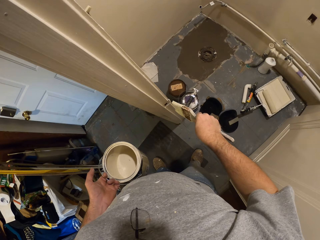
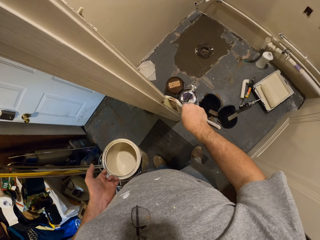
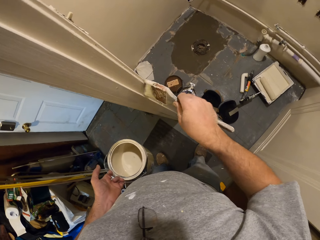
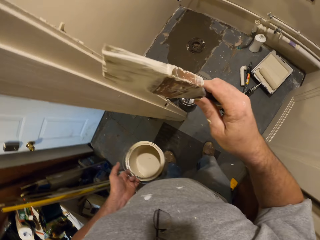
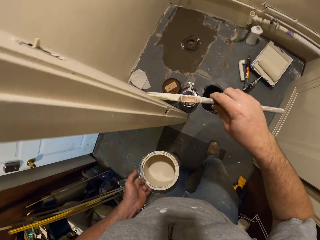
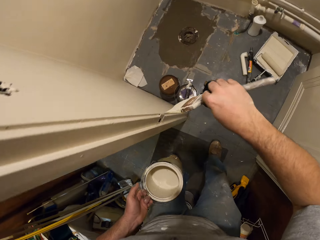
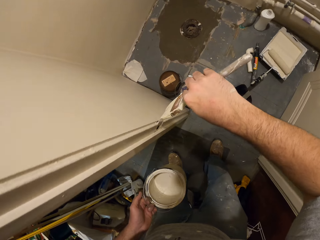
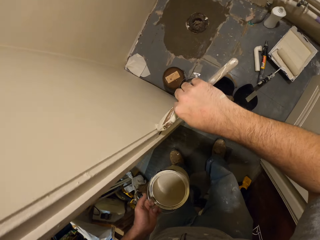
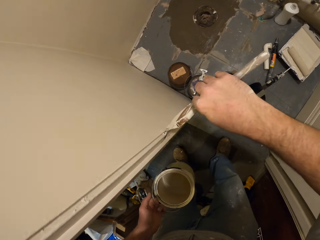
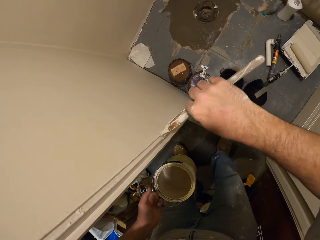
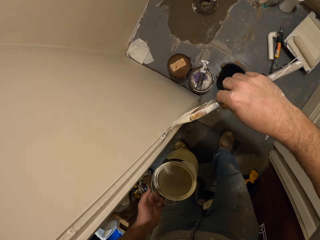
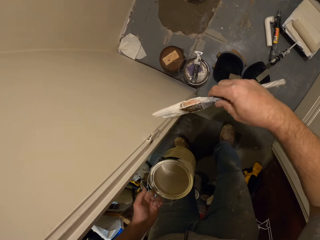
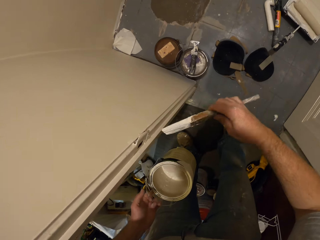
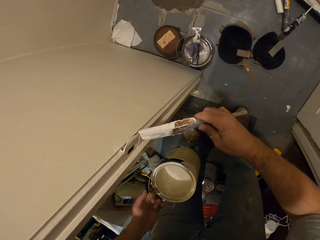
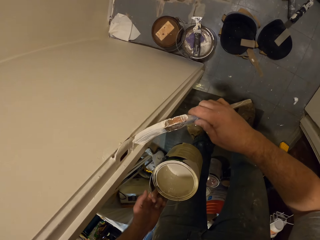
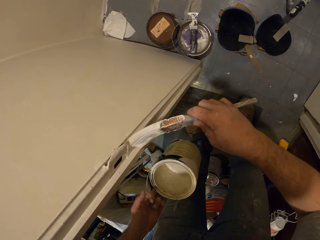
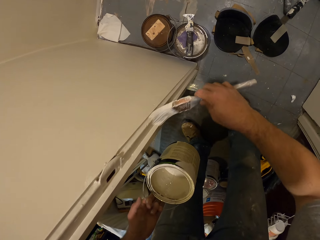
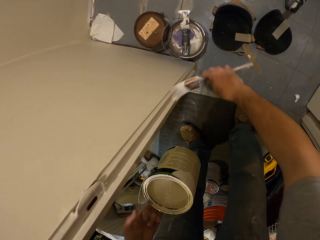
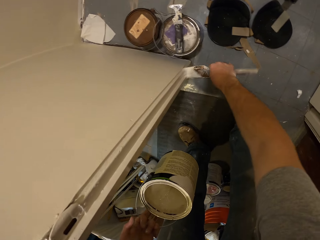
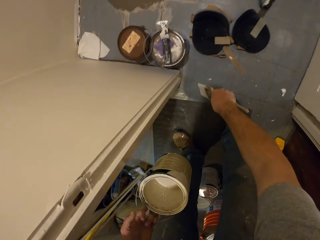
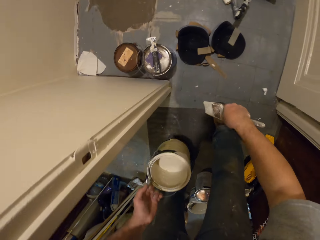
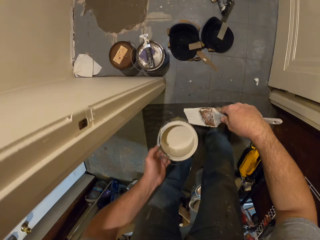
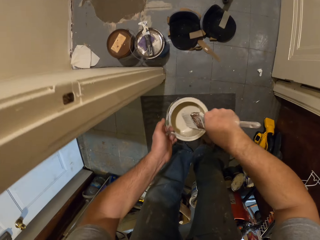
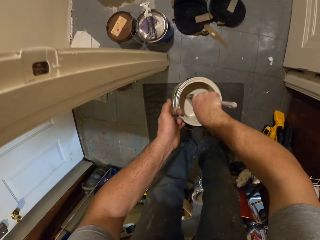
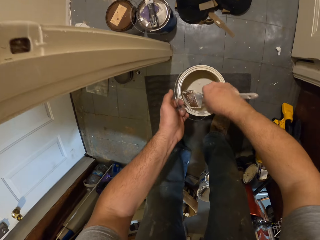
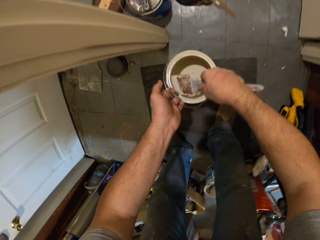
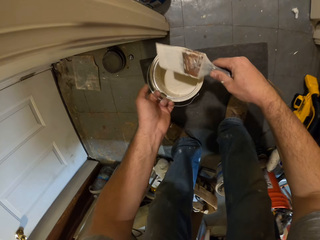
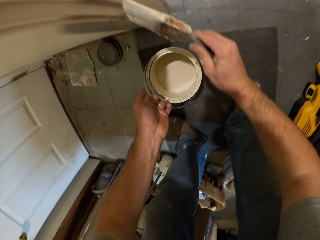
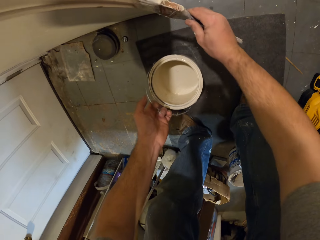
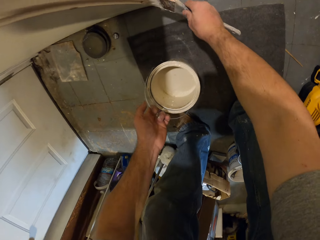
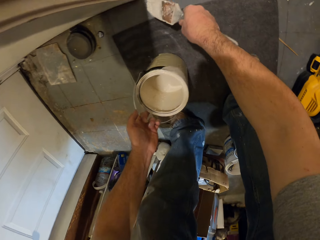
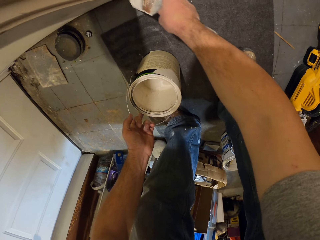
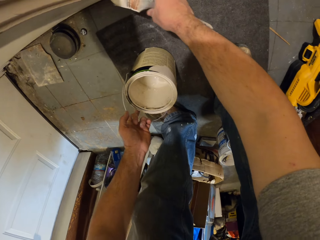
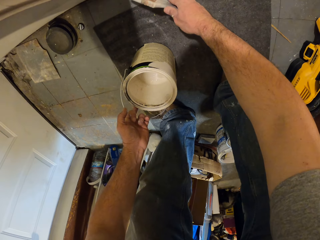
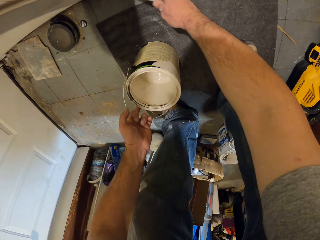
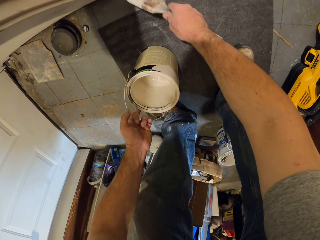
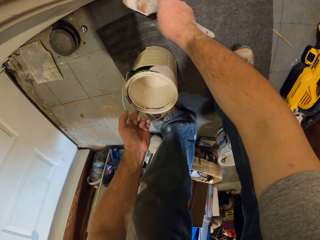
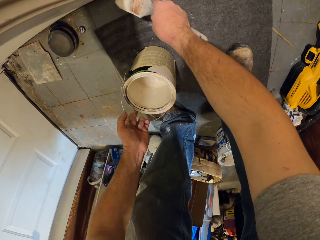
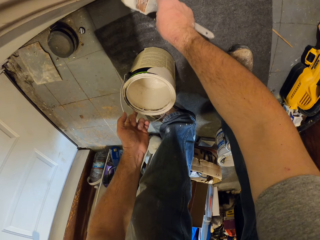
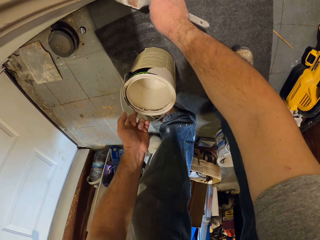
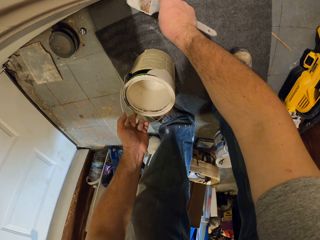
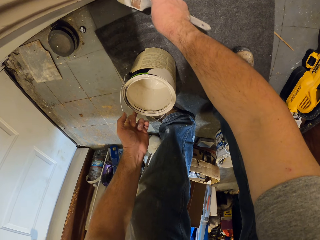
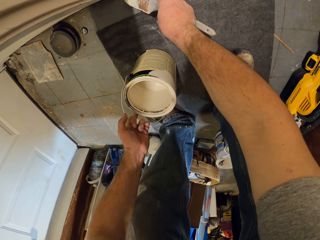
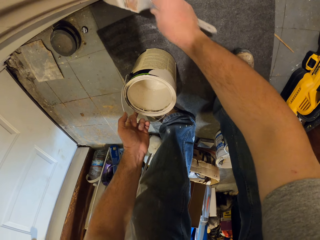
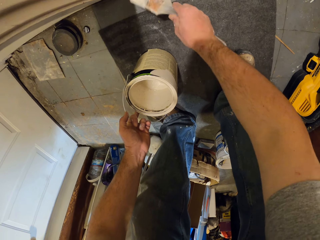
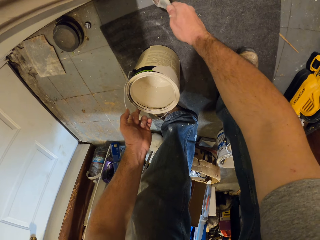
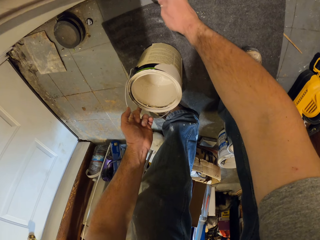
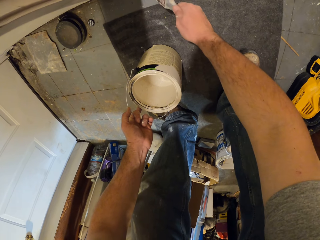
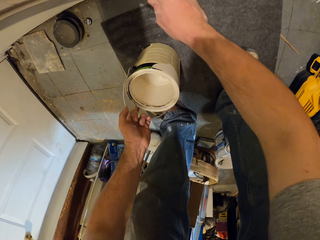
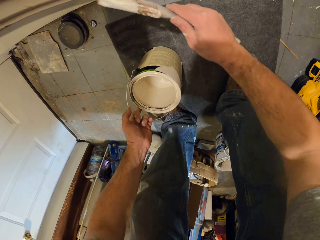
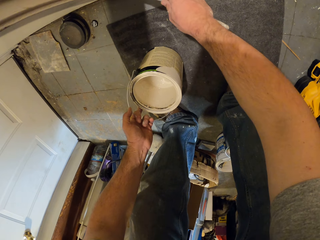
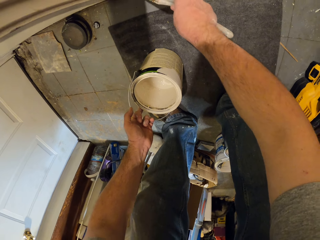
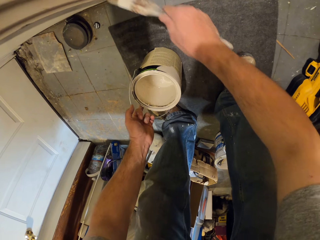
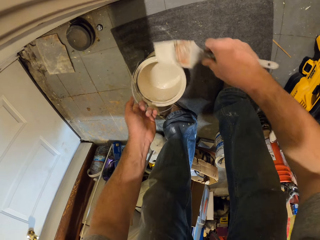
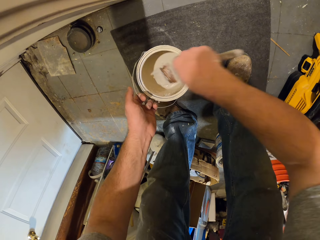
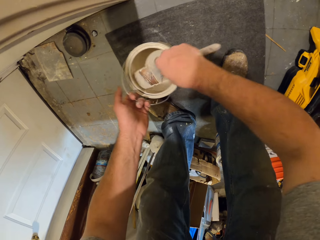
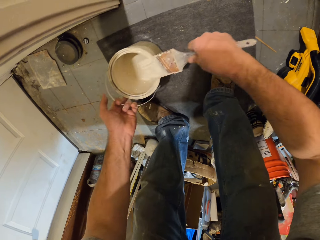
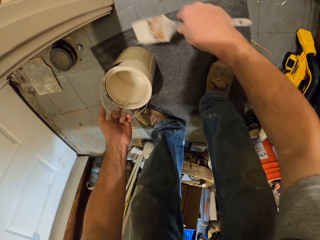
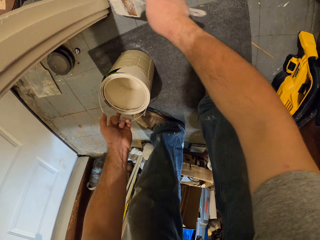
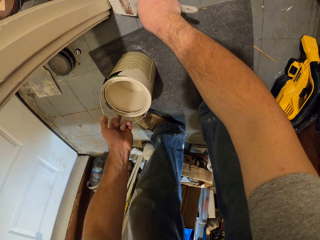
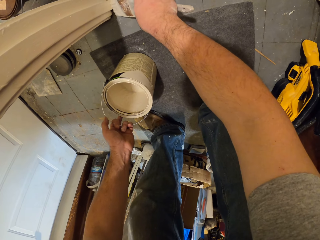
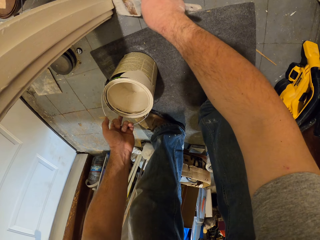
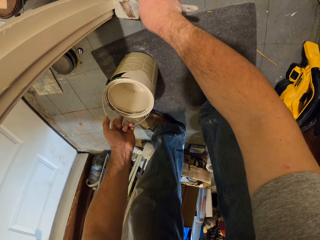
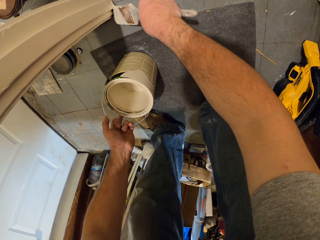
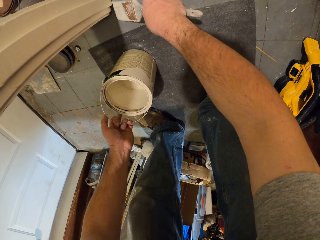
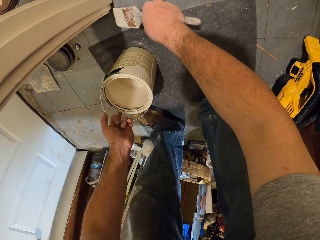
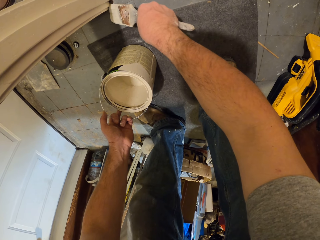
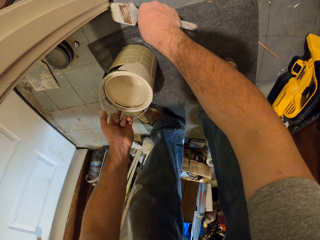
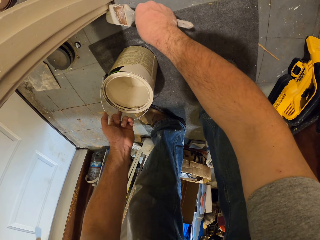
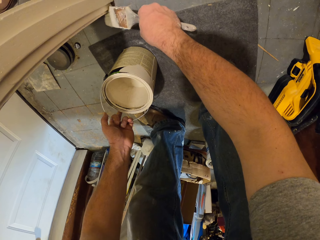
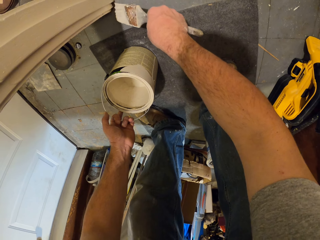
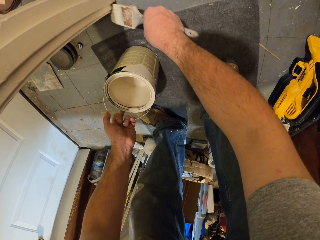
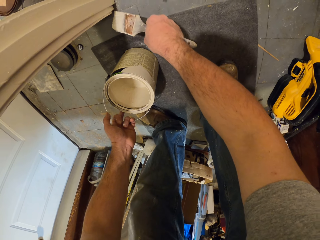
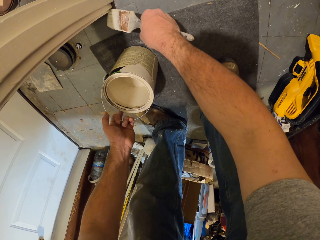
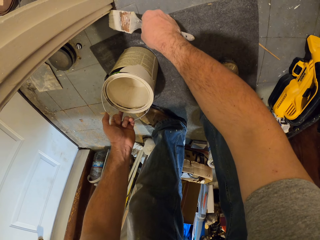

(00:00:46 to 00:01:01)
The camera wearer dips the paint brush into the paint container. They remove the brush from the container. They paint the door frame with the paint brush. They dip the paint brush into the paint container. They remove the brush from the container. They paint the door frame with the paint brush.

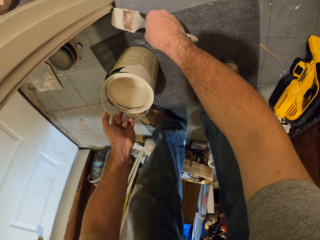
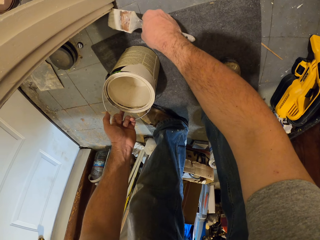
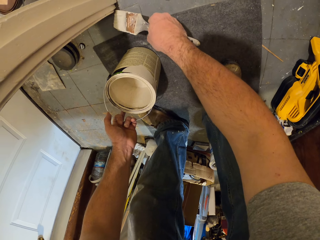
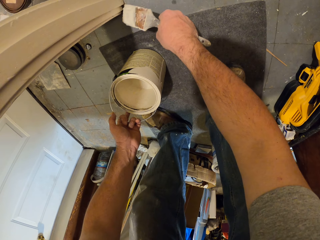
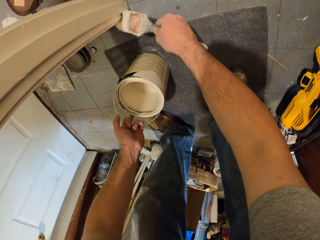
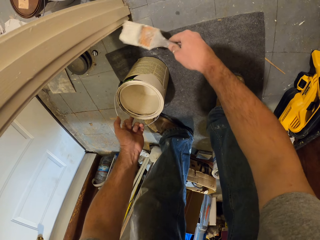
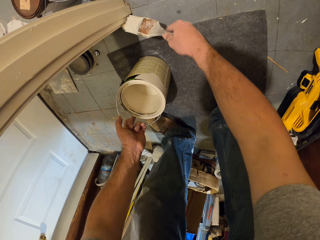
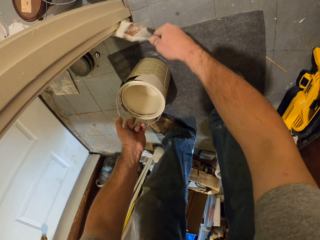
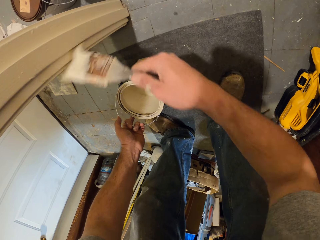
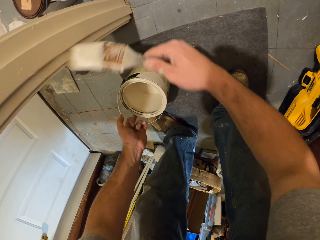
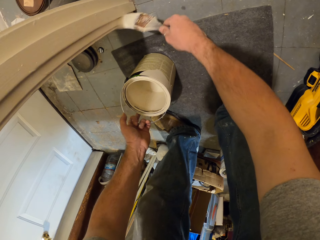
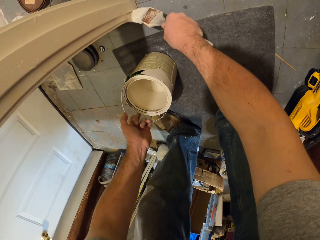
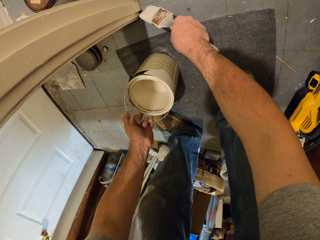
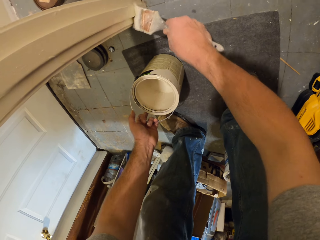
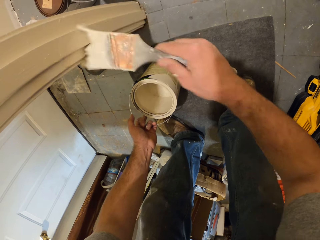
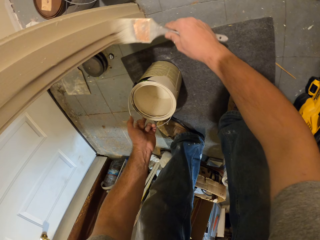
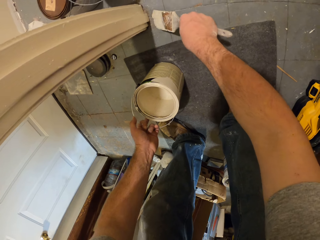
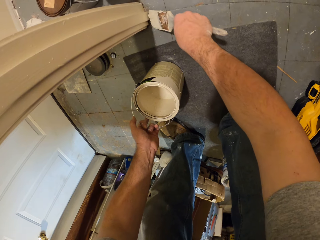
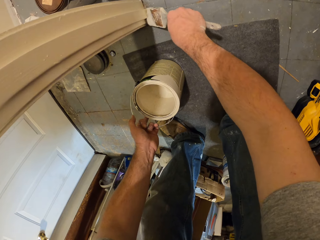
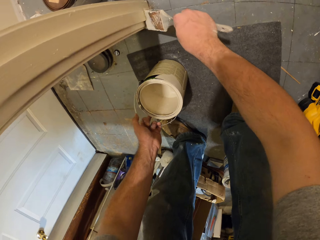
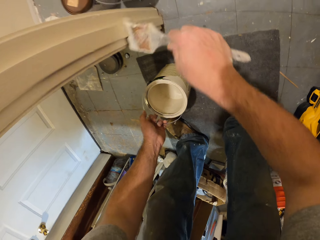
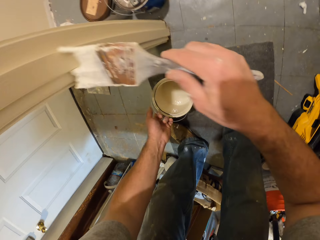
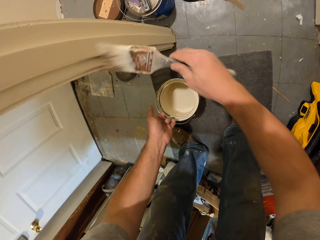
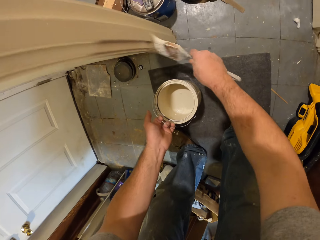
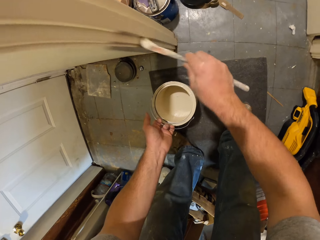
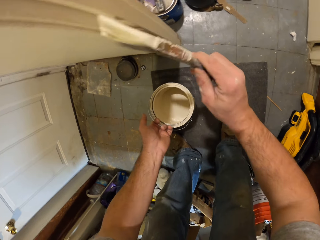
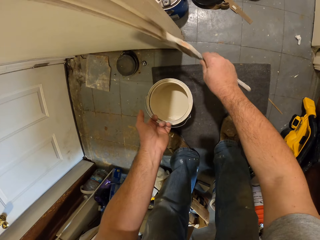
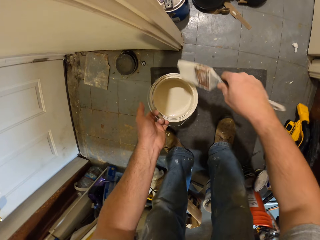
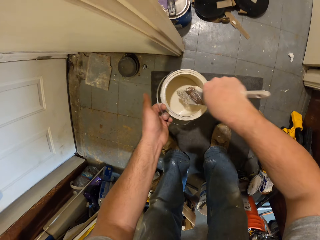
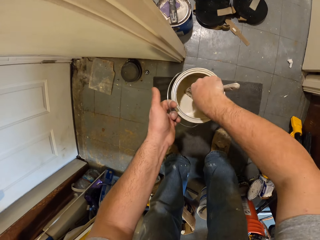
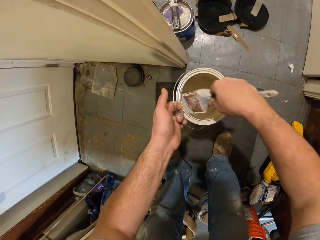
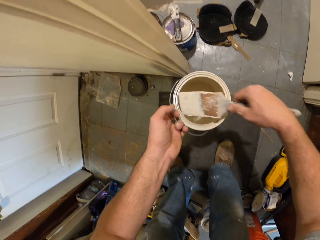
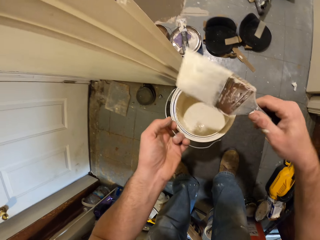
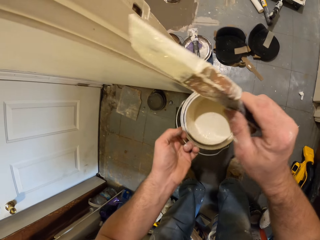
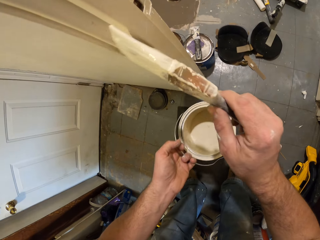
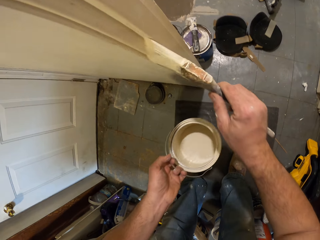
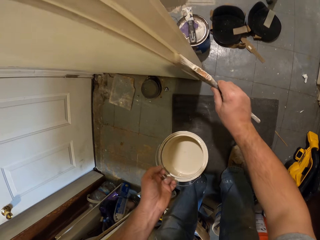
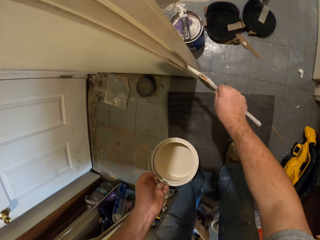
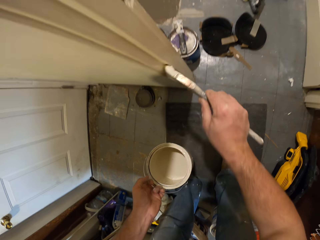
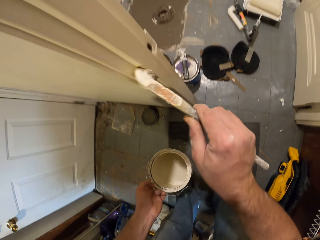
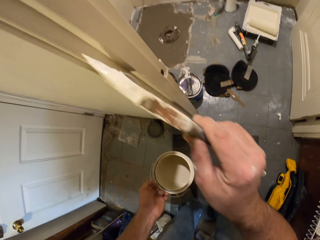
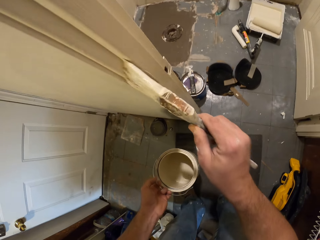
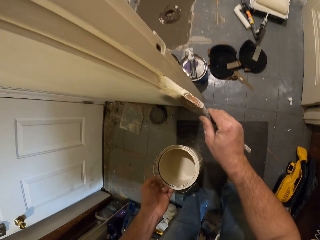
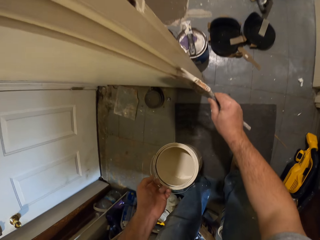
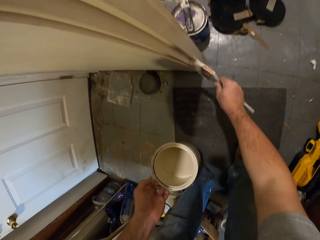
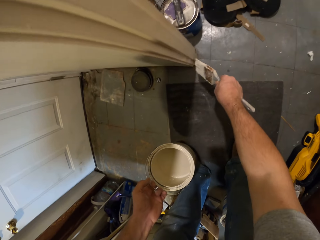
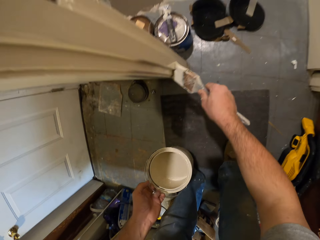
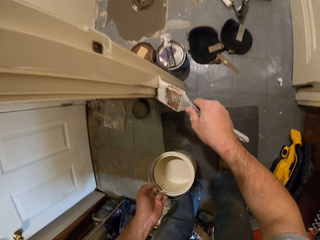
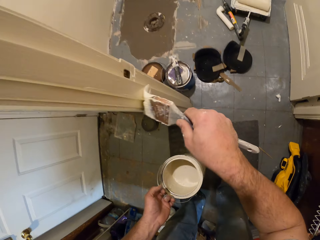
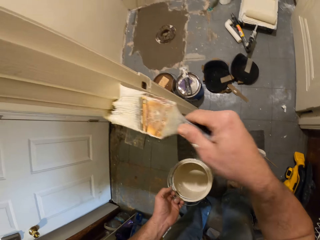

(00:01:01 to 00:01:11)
The camera wearer dips the paint brush into the paint container. They lift the container. They remove the brush from the container. They paint the door frame with the paint brush.
